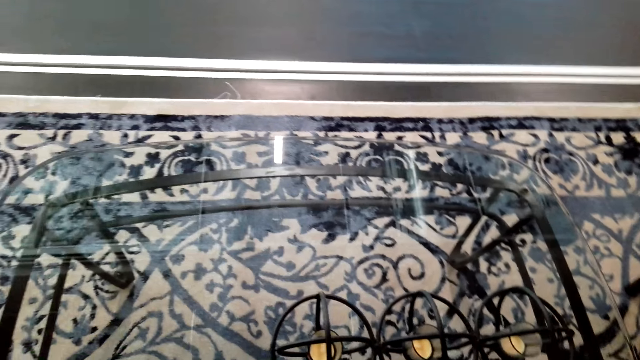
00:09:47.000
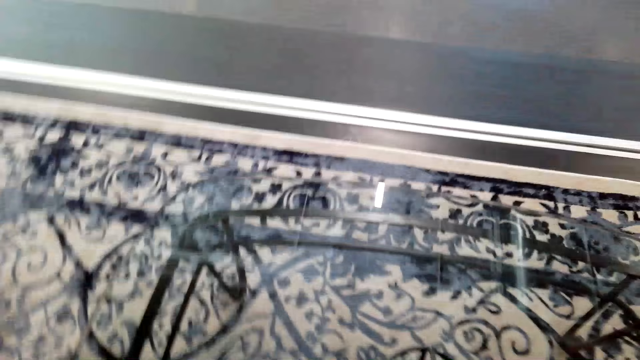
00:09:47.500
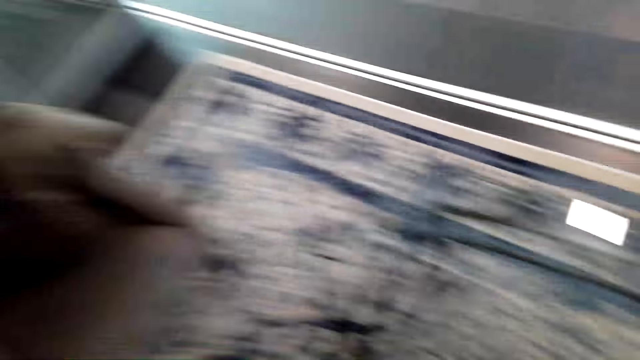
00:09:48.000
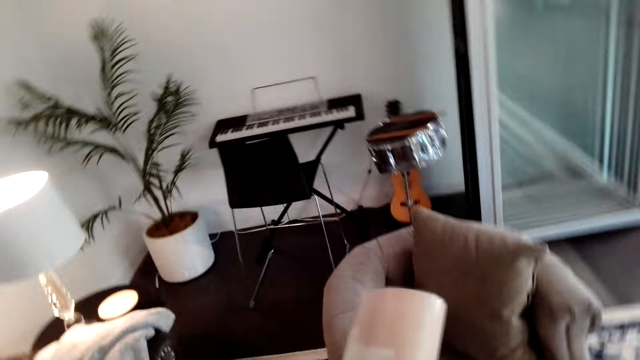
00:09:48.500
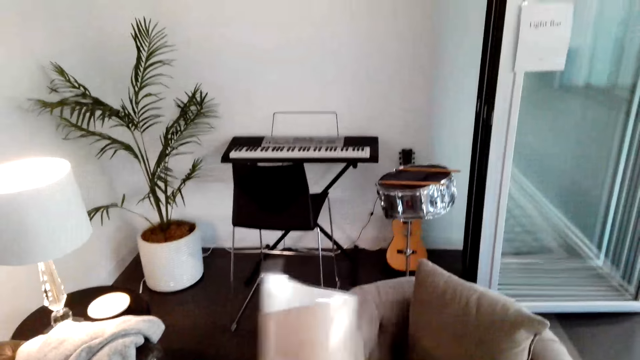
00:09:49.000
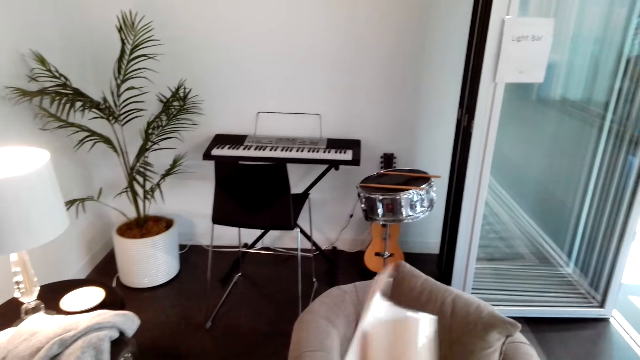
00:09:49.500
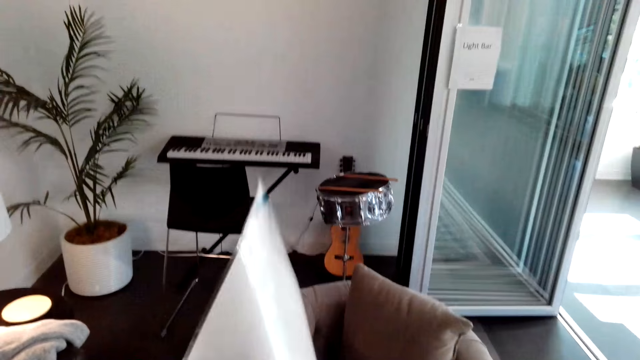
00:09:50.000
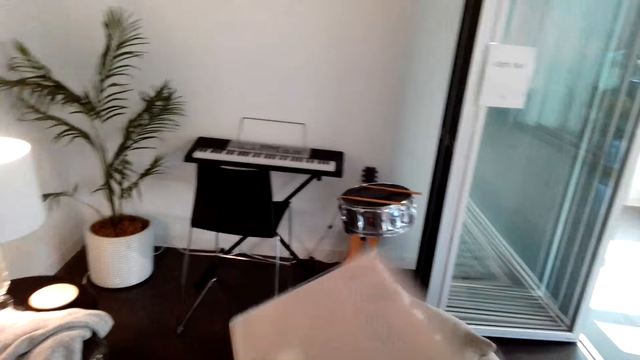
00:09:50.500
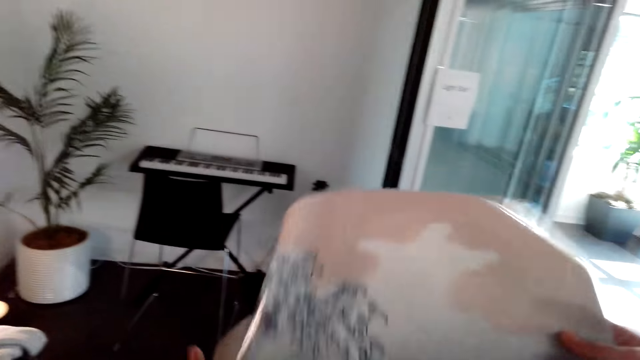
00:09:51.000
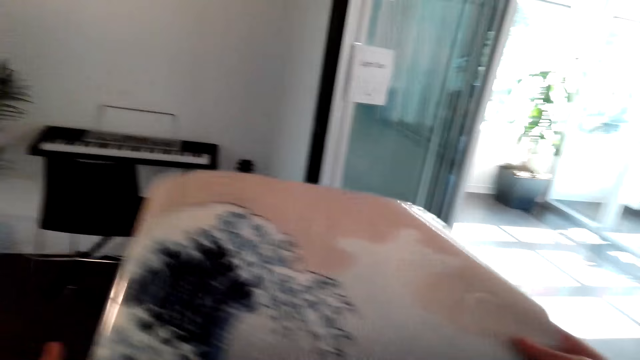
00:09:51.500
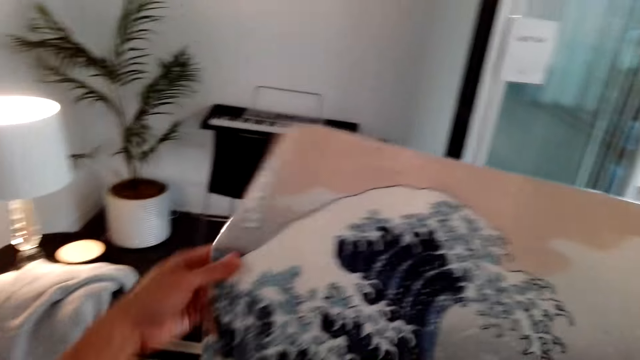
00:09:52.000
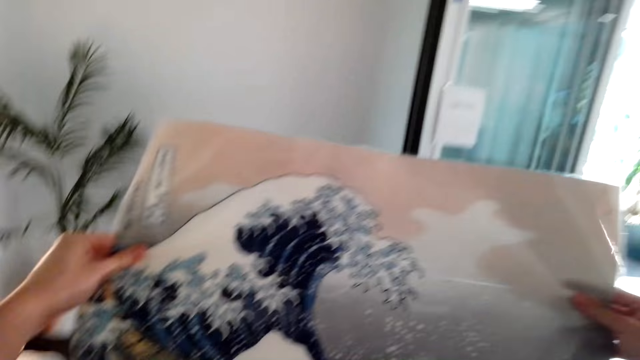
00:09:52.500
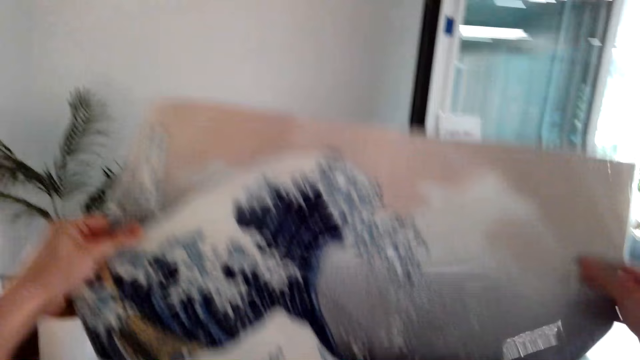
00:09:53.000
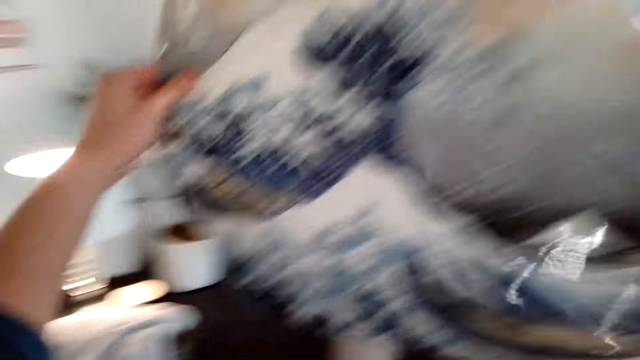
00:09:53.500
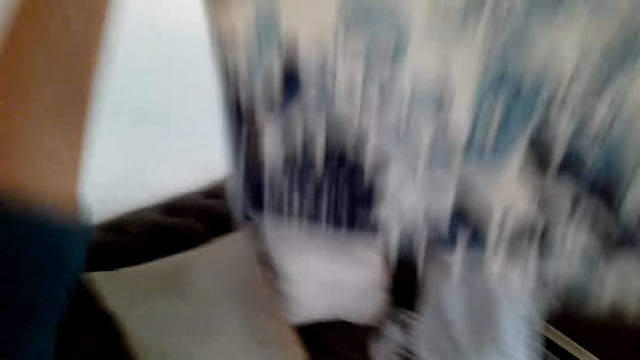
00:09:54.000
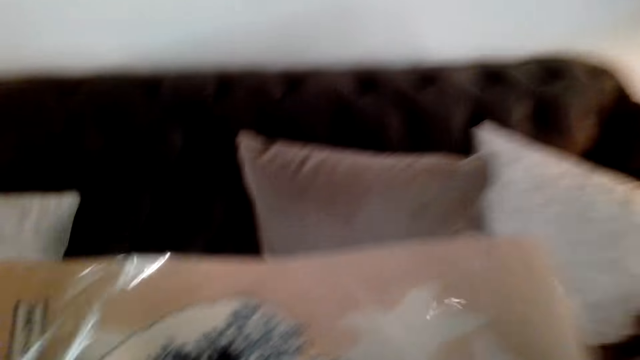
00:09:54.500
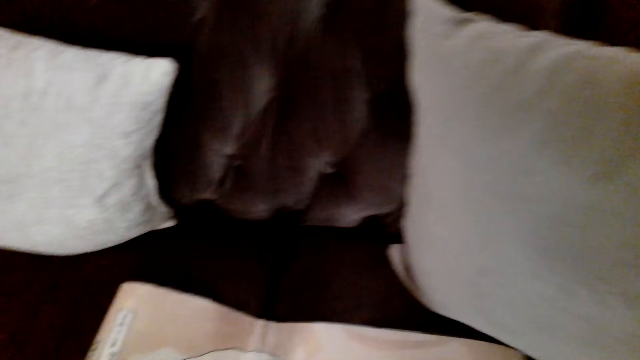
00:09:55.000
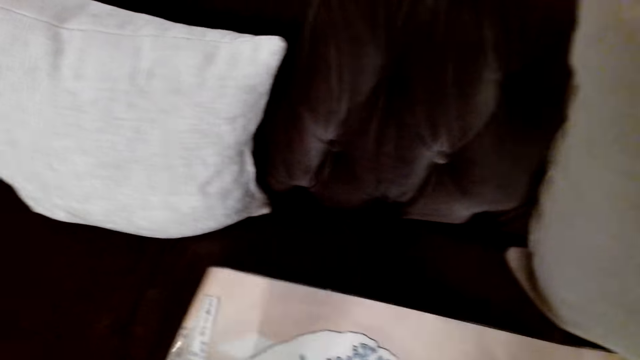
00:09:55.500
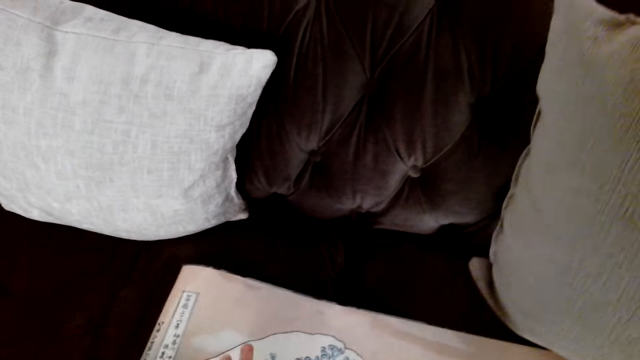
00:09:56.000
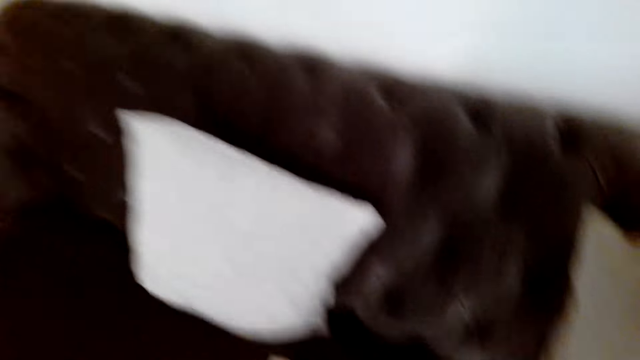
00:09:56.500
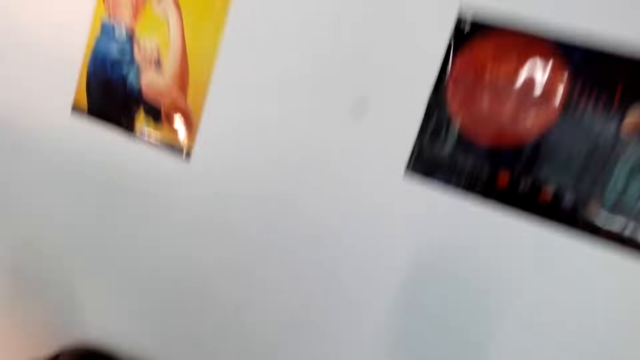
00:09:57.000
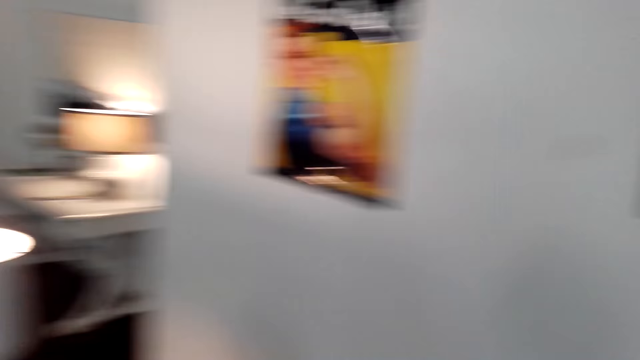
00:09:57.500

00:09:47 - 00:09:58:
The camera wearer holds the picture. They unfold the picture or painting, look at the painting, and put the painting on the sofa or chair.

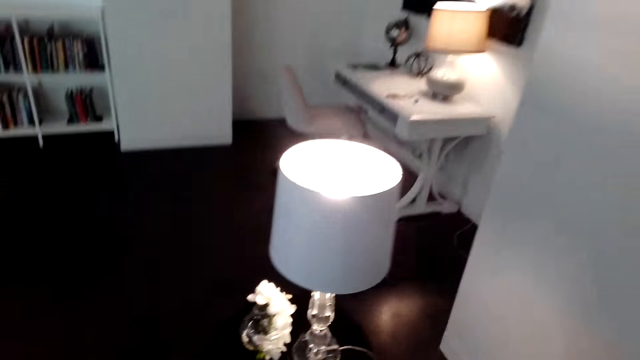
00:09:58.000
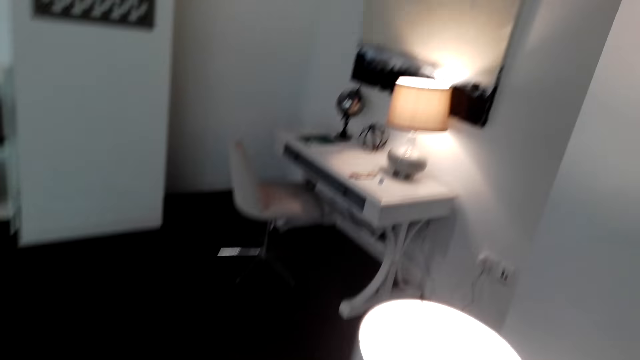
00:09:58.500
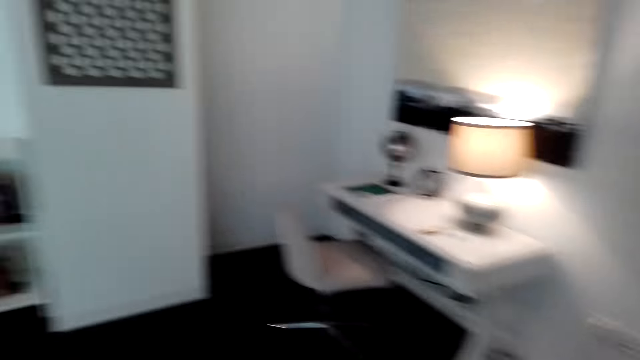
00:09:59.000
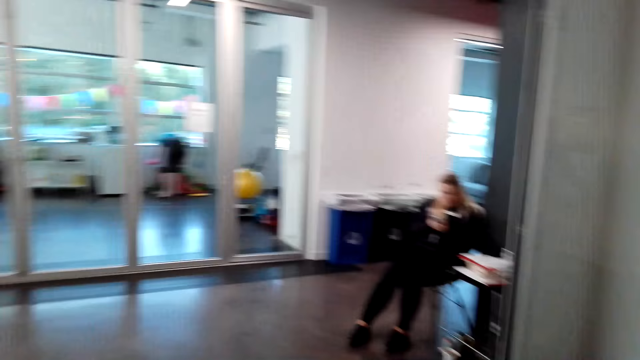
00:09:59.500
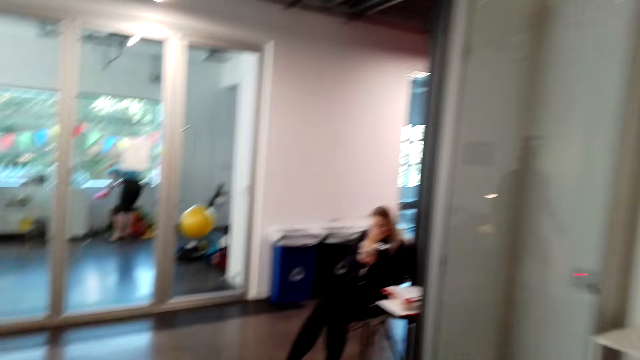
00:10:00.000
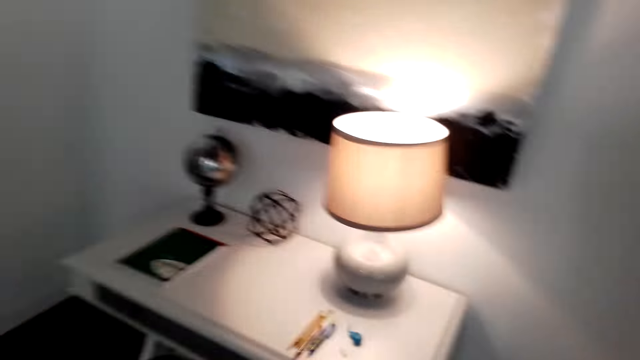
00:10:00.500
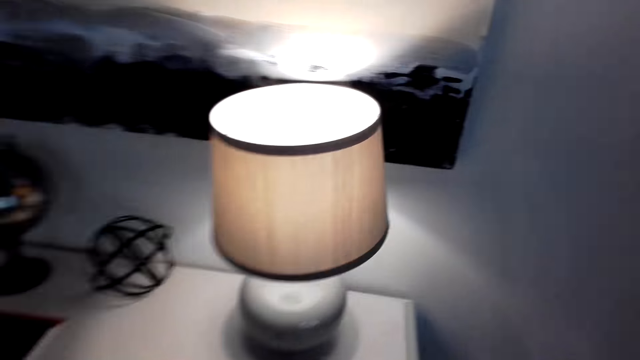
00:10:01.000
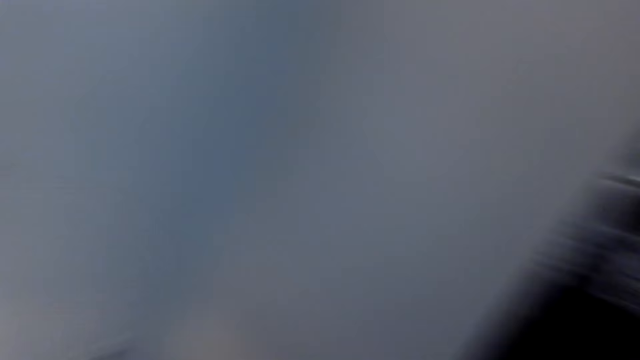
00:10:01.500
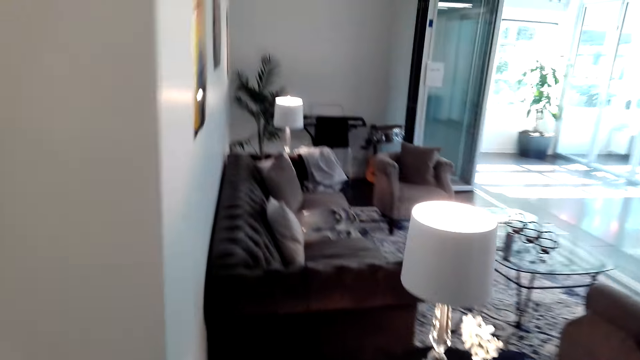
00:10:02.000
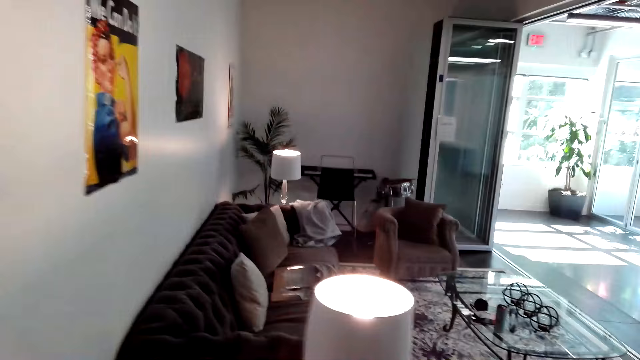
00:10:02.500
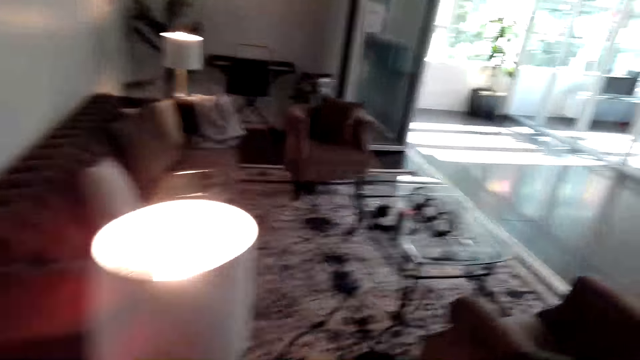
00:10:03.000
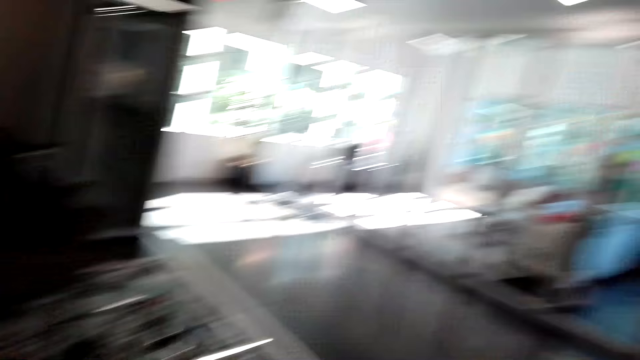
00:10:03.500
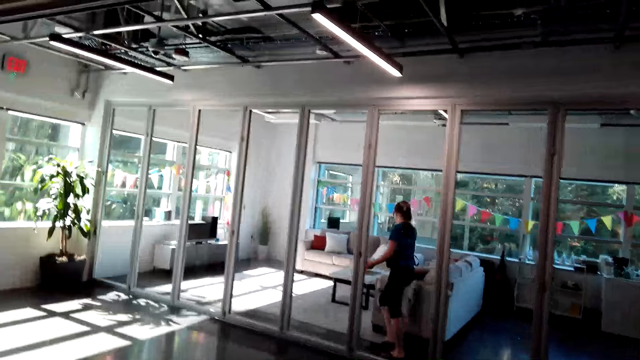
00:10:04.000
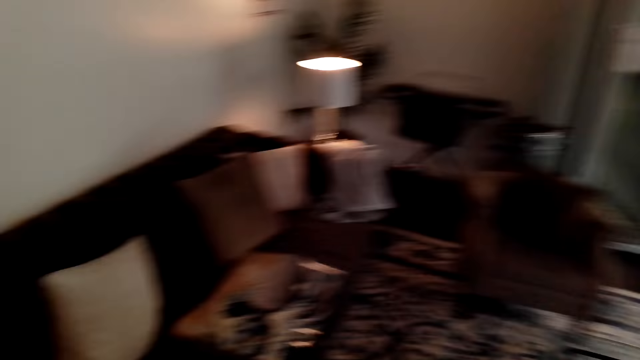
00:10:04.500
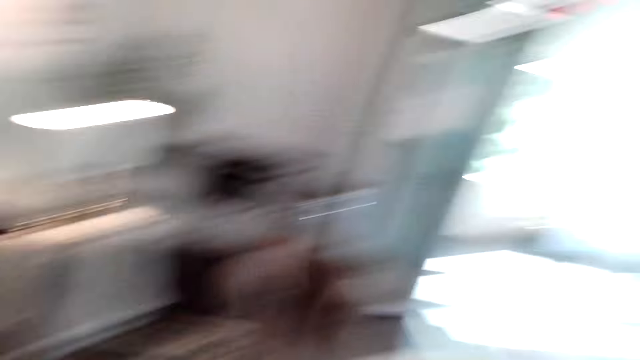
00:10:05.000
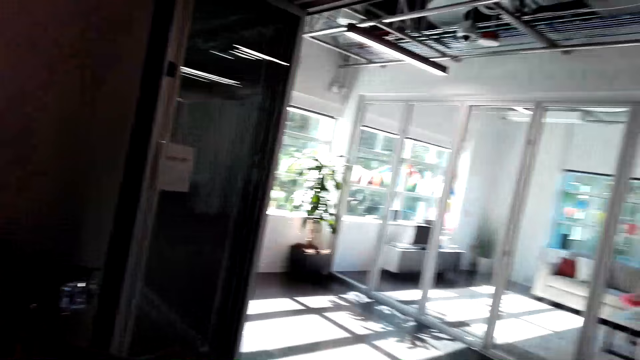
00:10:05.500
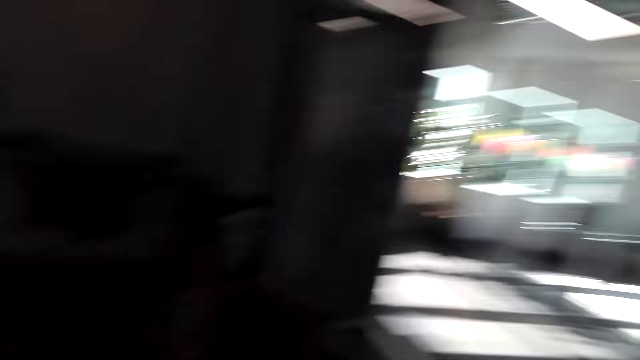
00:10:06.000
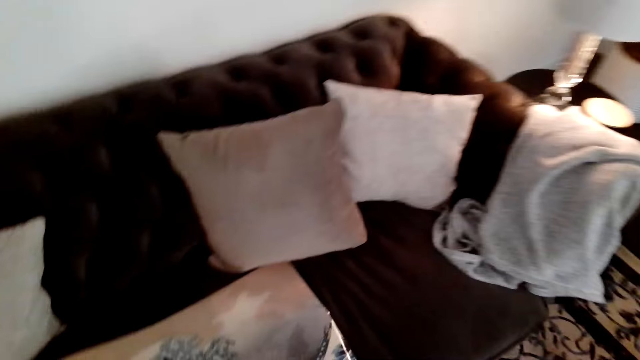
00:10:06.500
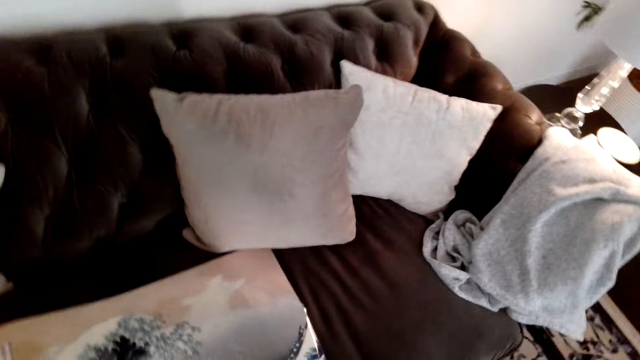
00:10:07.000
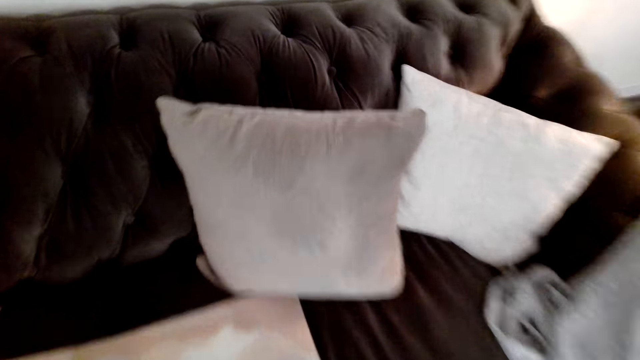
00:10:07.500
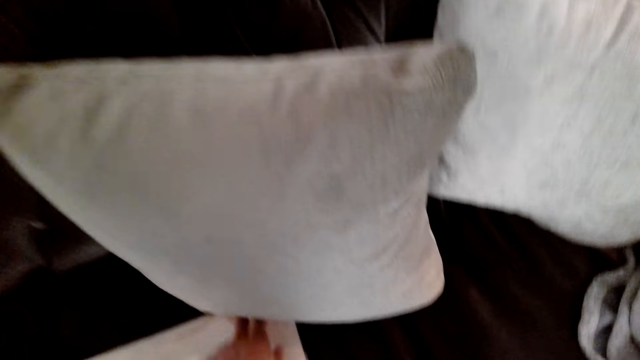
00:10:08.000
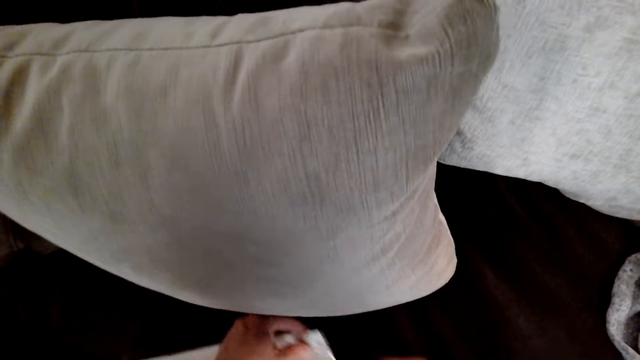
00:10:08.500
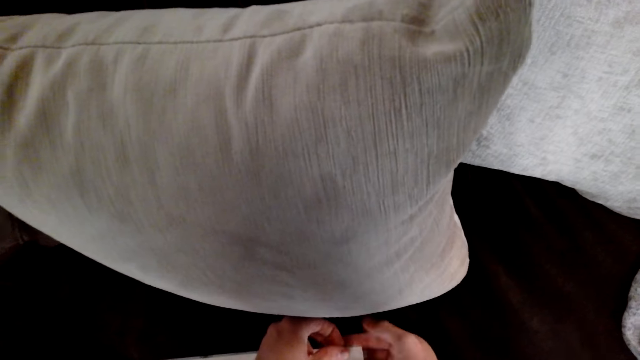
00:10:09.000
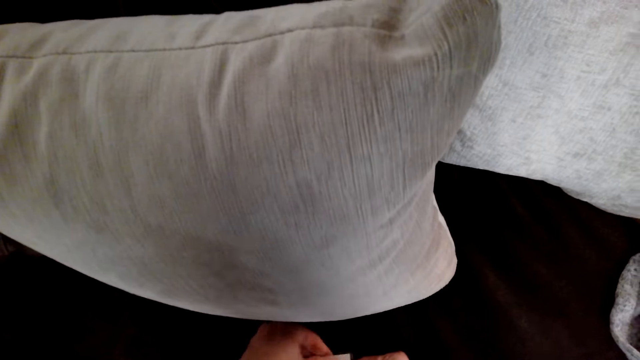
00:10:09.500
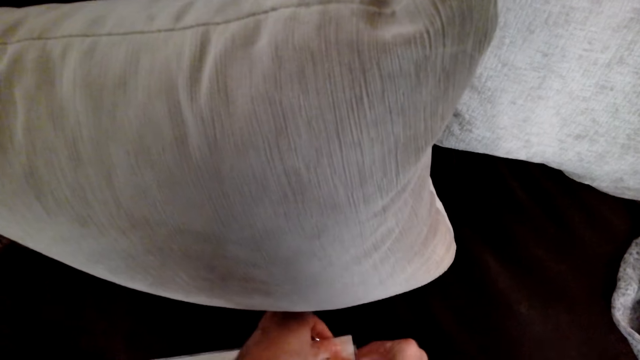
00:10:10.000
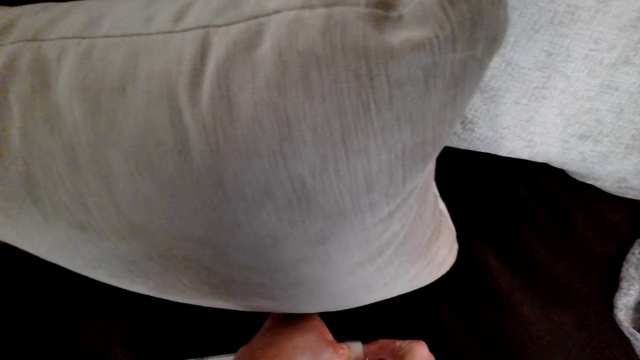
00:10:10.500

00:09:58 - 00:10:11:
The camera wearer walks and looks around. A person walks to the chair. The camera wearer picks the painting edge. They put the sellotape on the picture.
